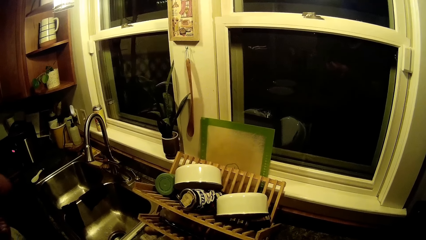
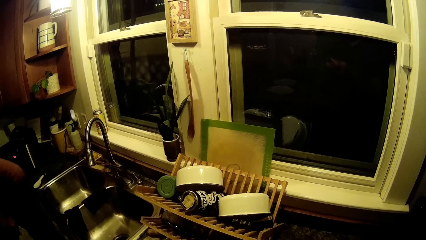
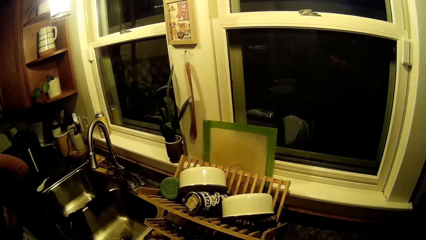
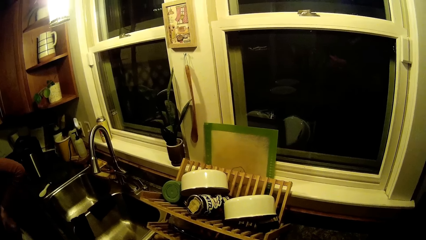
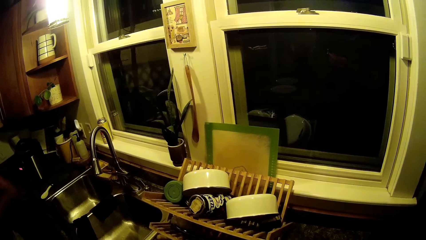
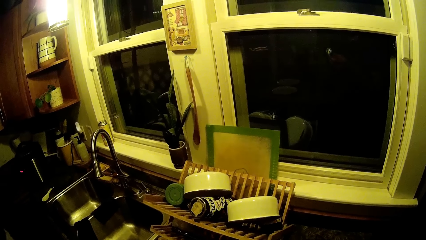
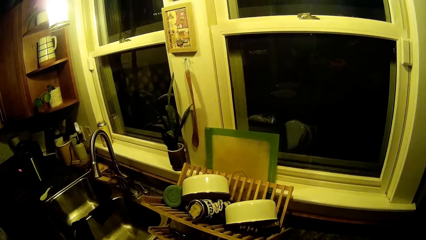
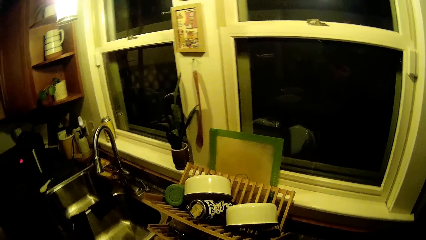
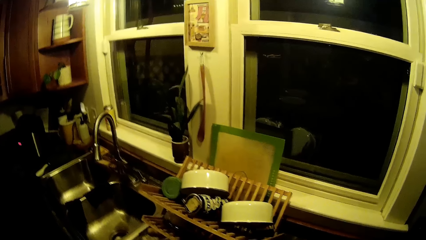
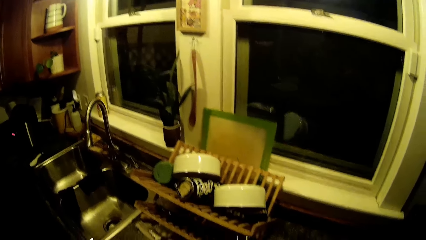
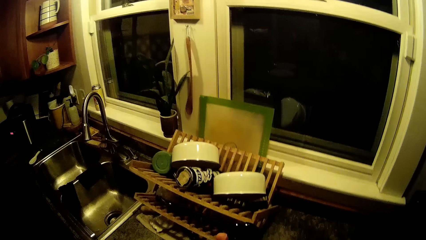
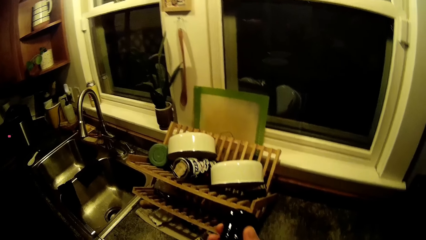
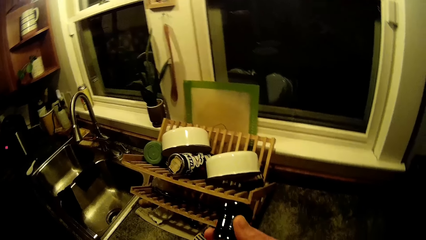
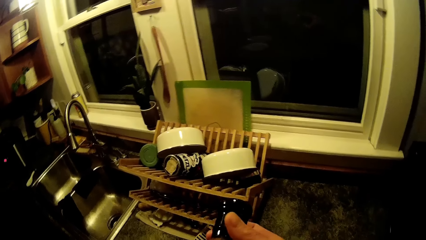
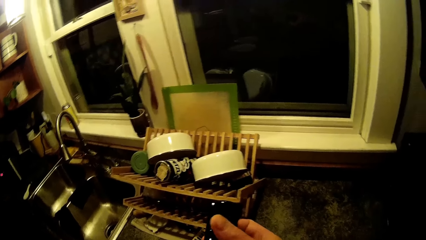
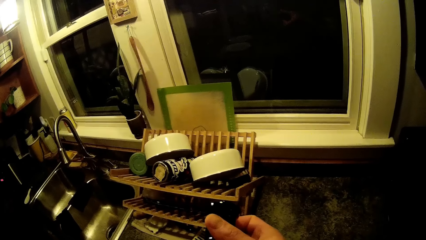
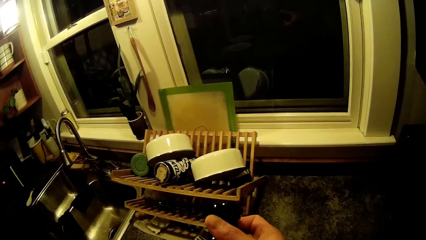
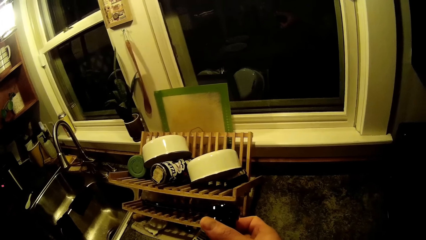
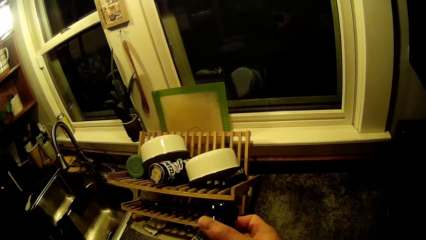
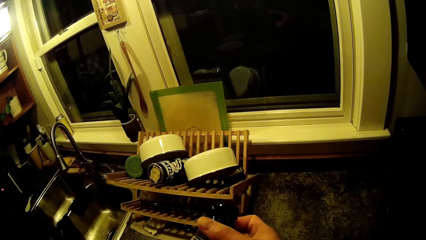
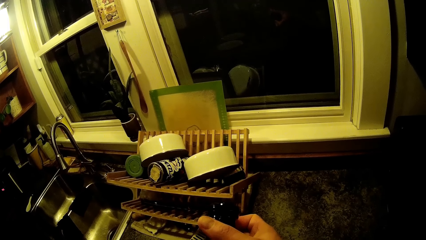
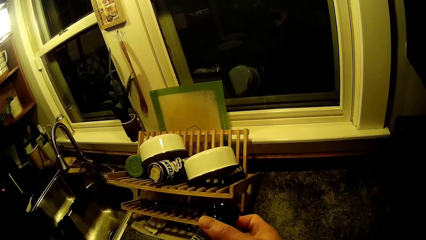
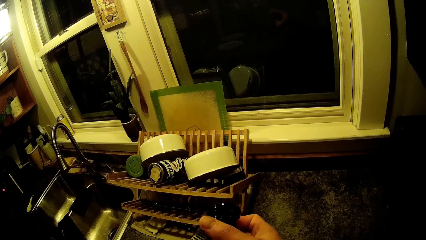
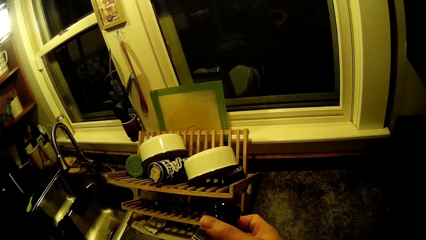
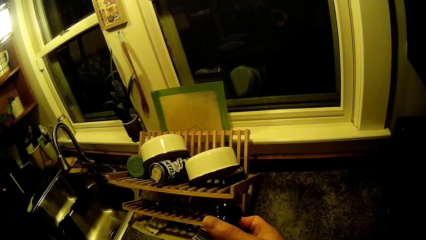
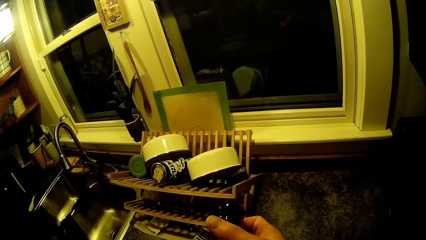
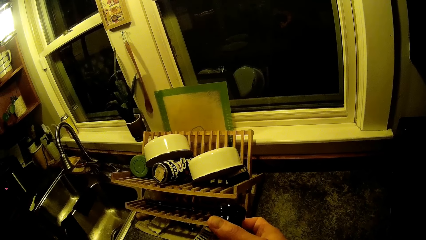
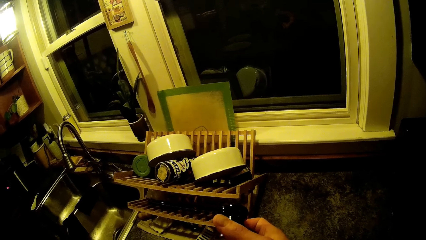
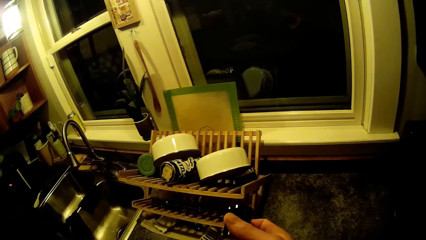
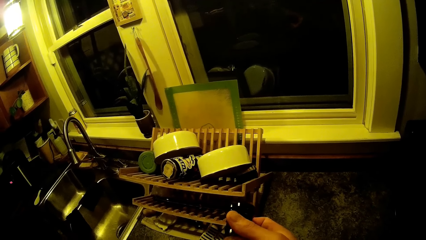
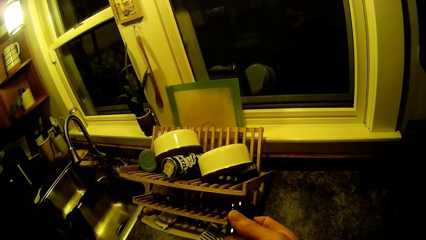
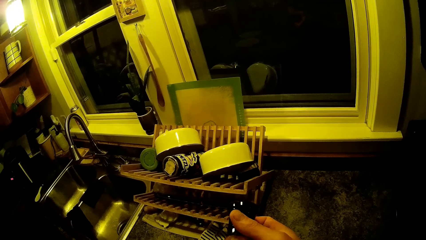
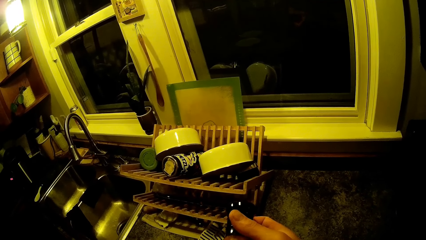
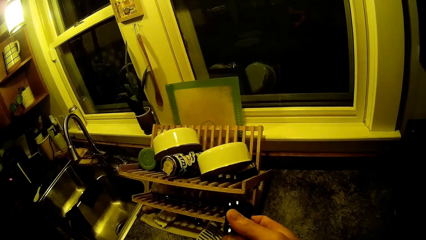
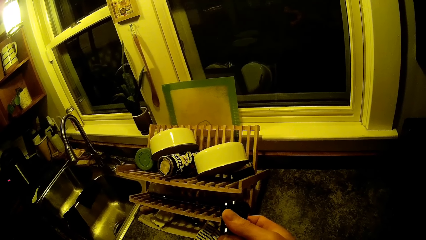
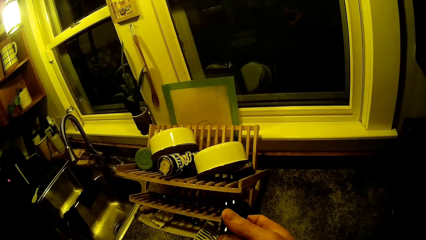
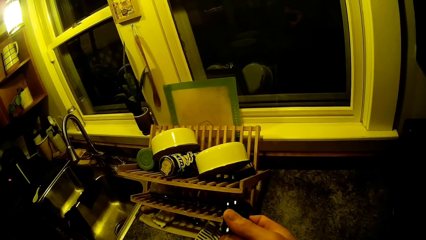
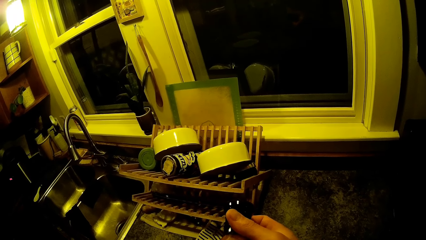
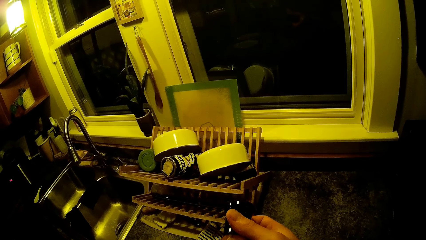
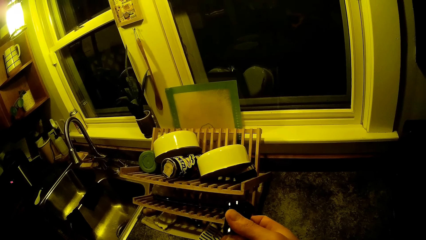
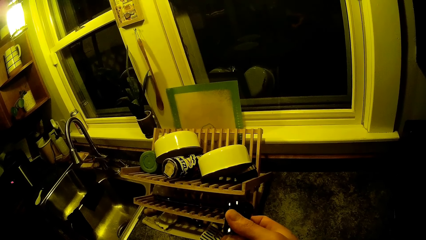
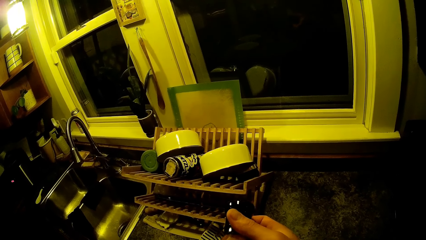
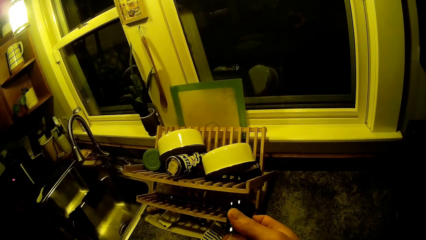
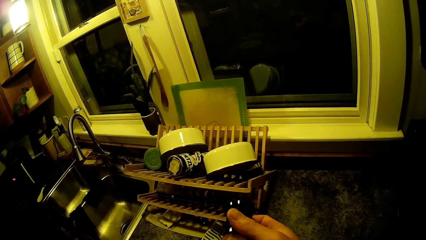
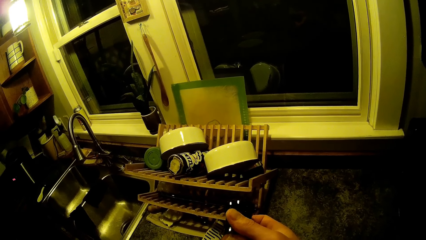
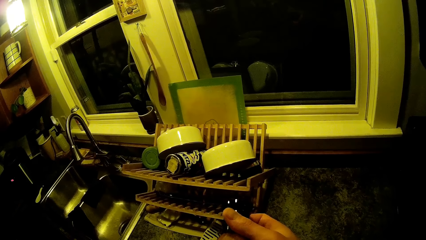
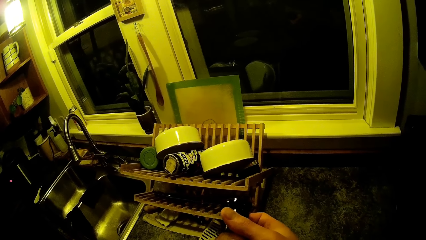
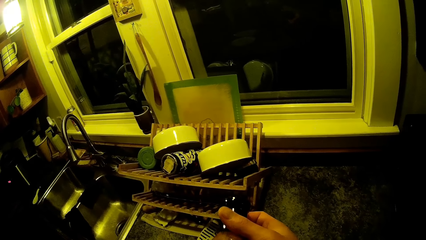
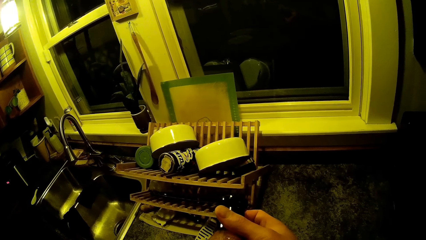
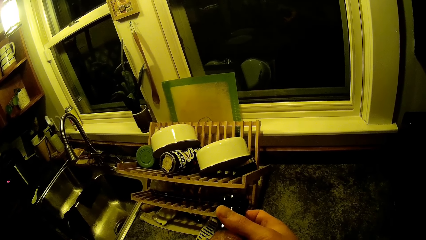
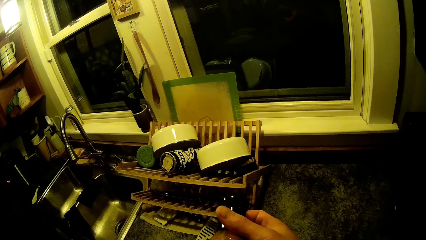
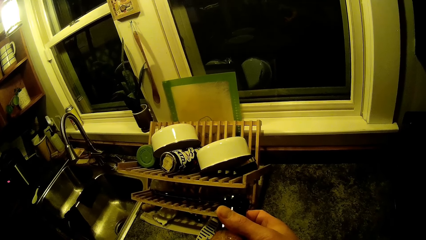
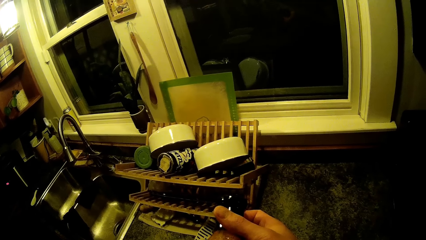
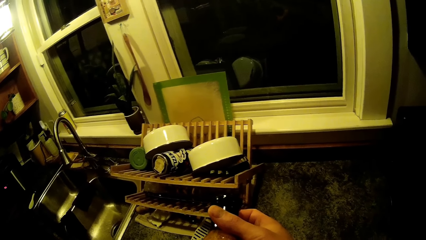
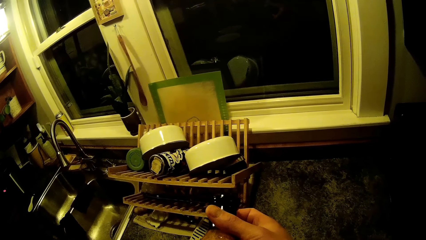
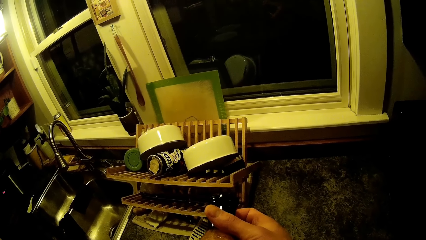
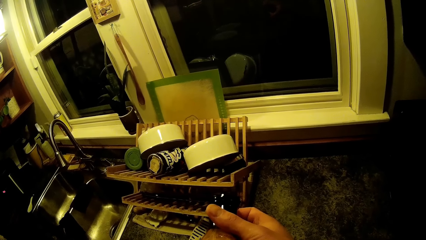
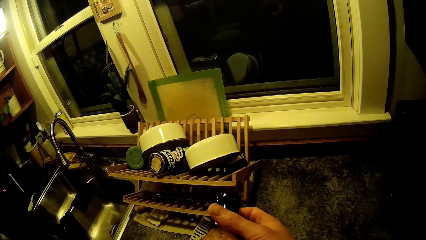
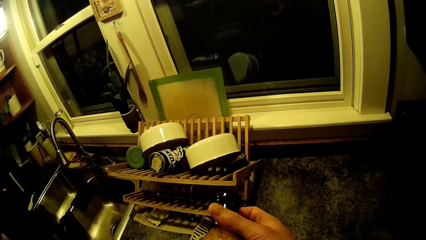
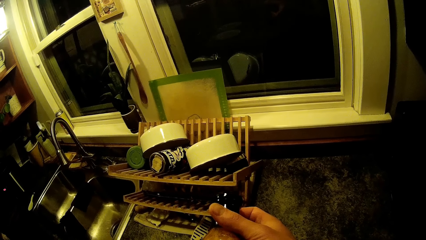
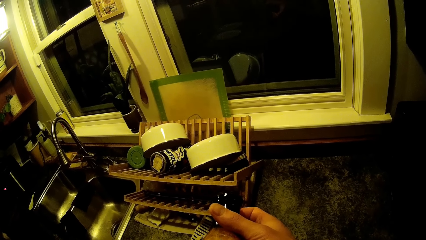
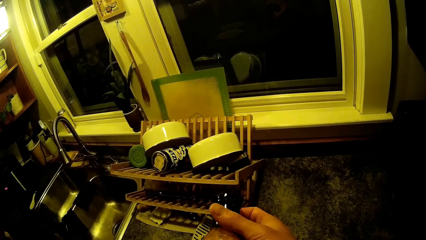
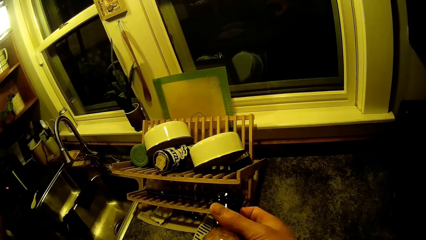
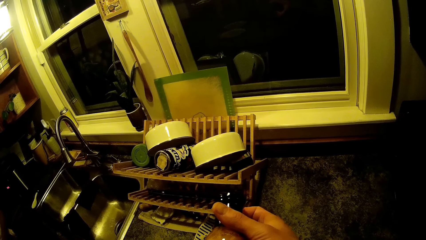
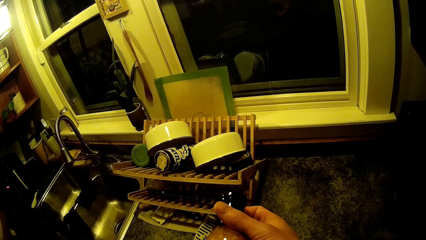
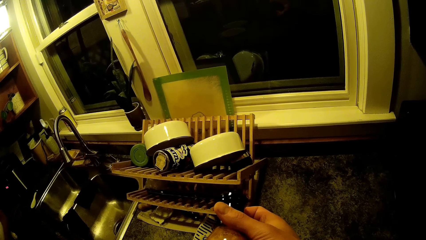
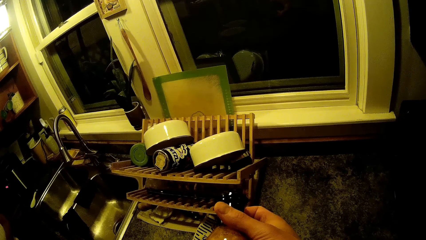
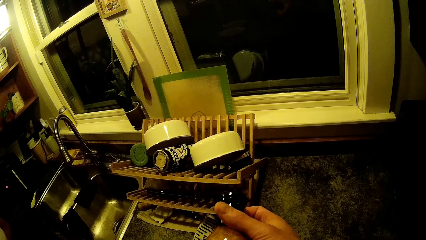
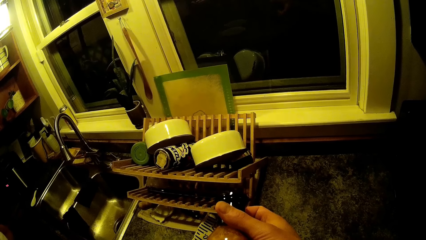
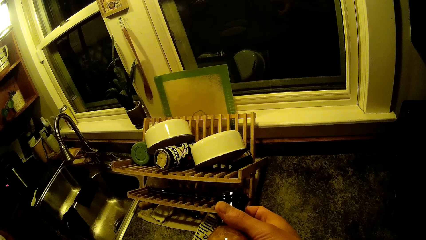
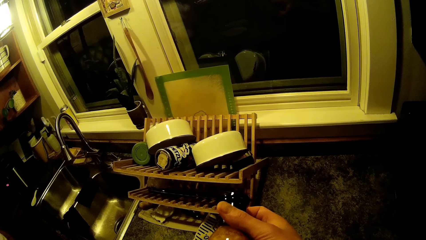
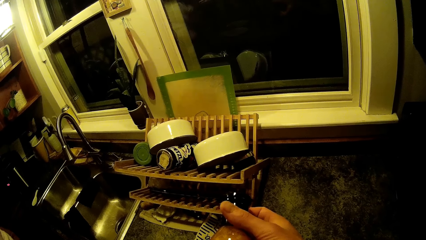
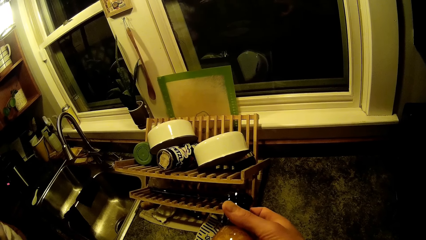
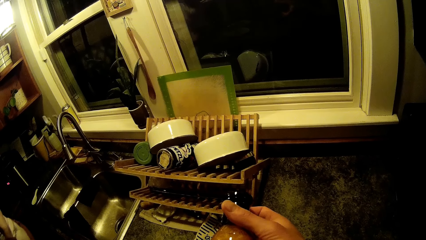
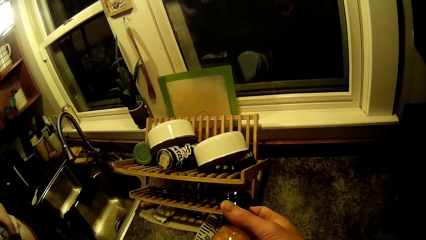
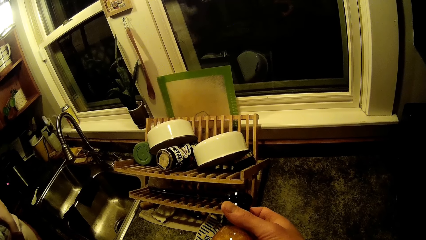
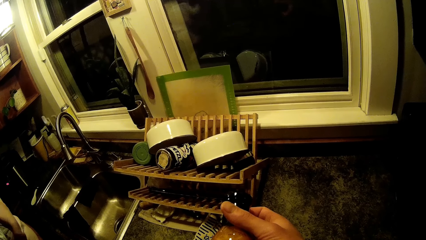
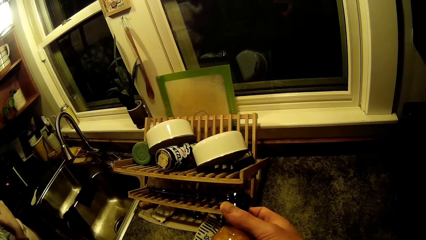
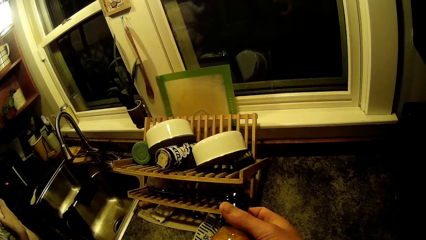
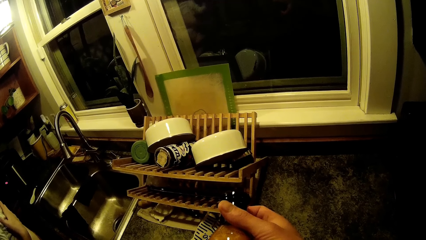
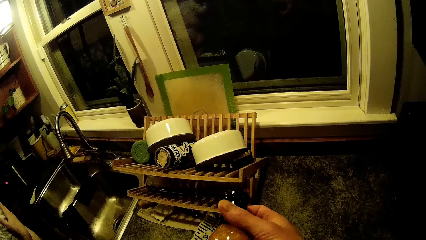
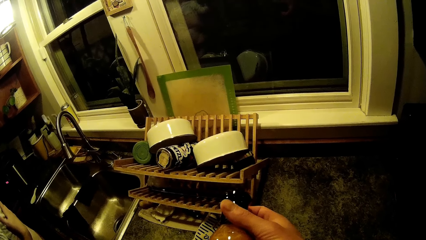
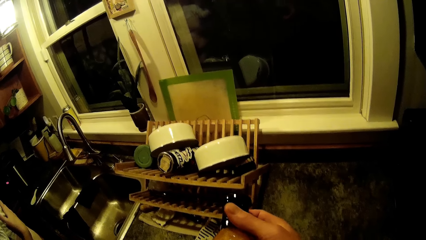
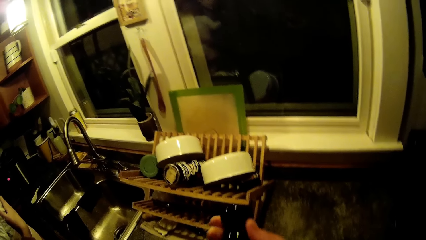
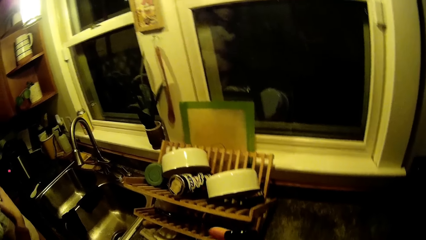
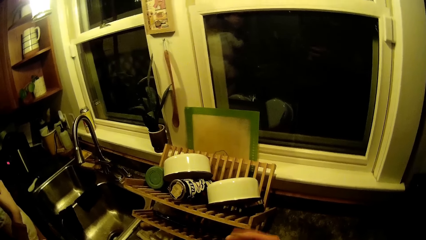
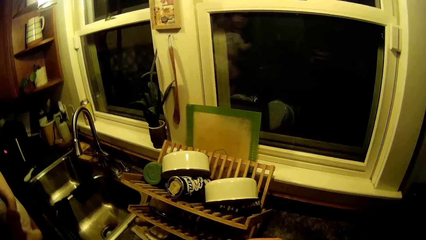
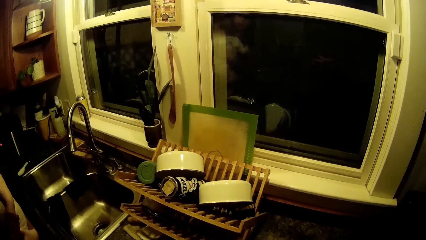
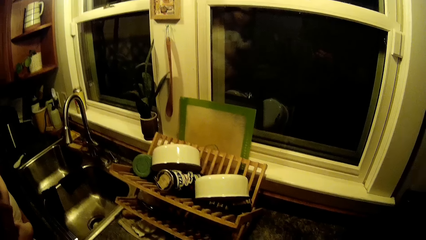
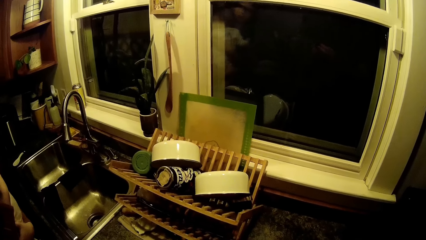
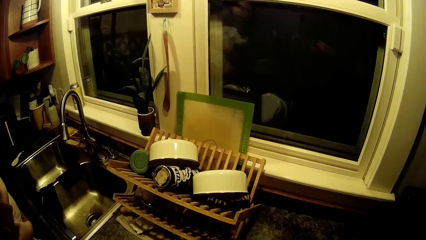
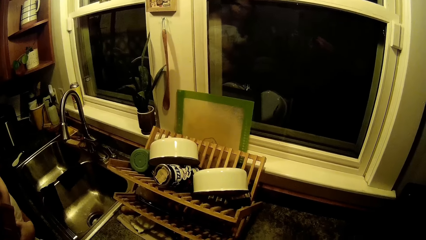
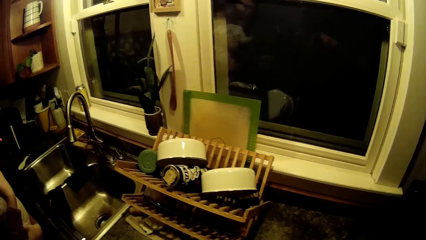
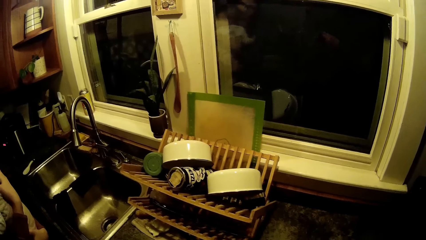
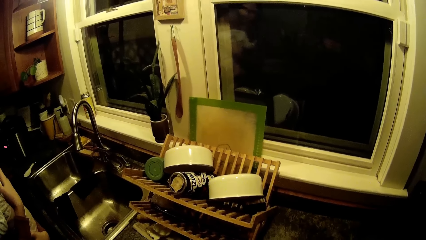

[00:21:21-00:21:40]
The camera wearer turns a bottle of tomato sauce in hand. He holds the bottle with his right hand. He reads on the bottle of tomato sauce. A person converses with another person.
